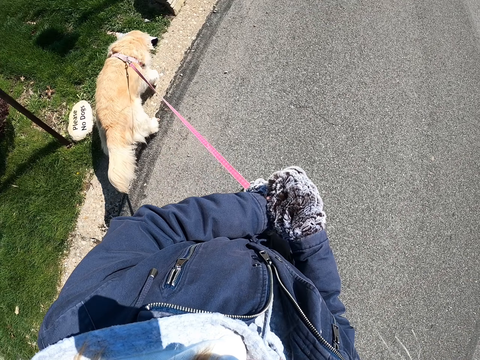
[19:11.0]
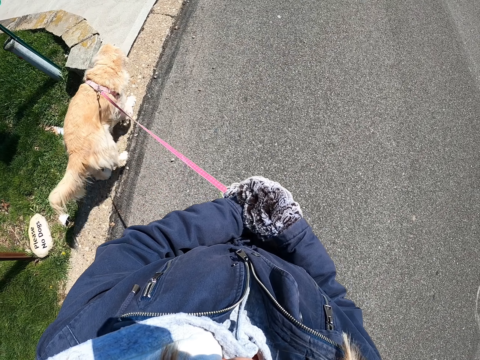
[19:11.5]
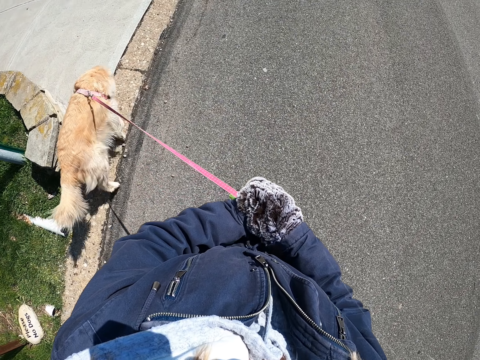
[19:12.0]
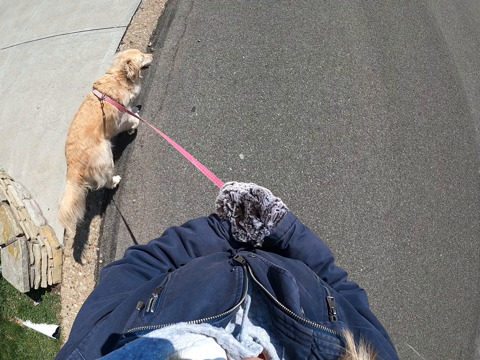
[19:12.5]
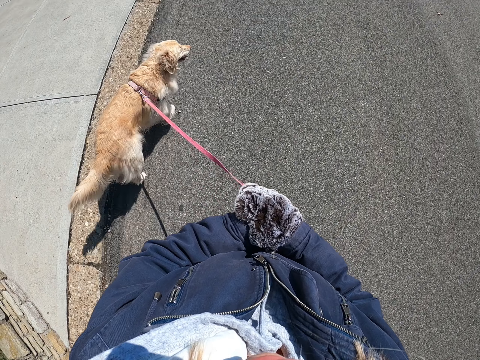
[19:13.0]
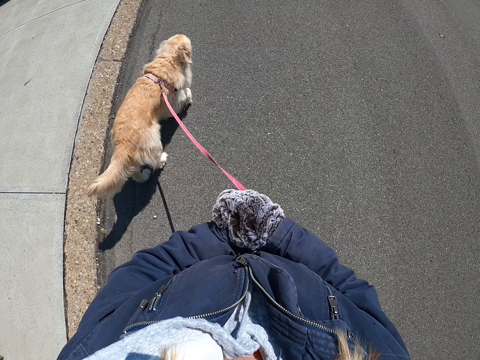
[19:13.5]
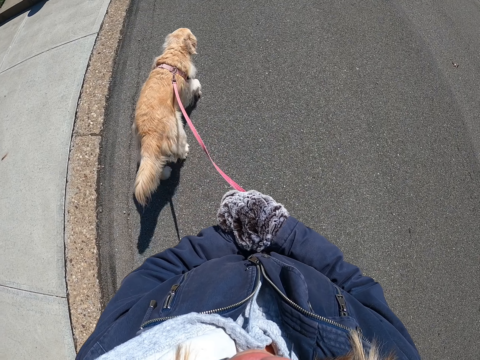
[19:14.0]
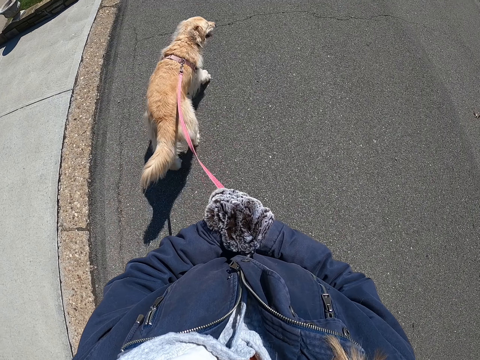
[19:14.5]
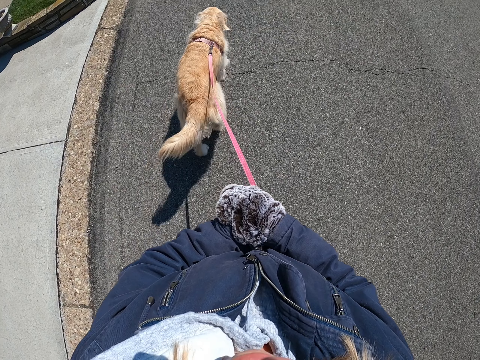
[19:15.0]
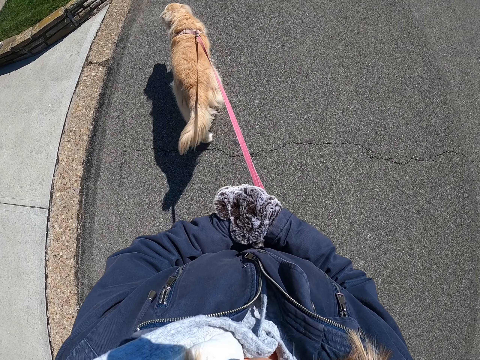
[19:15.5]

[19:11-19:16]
The camera wearer wipes the watch with his right index finger.

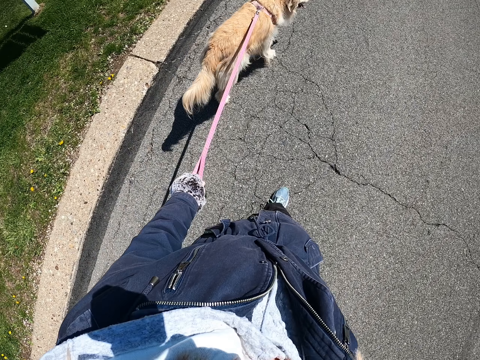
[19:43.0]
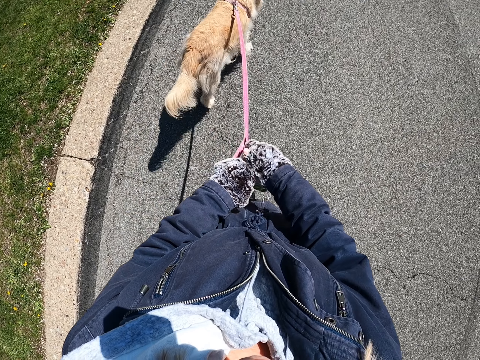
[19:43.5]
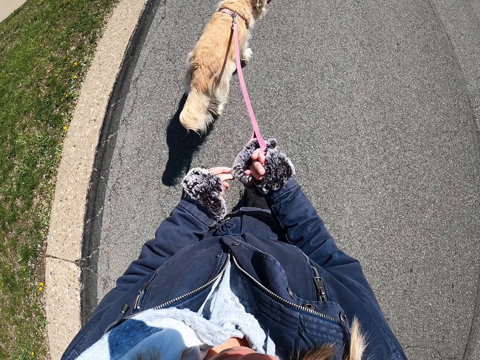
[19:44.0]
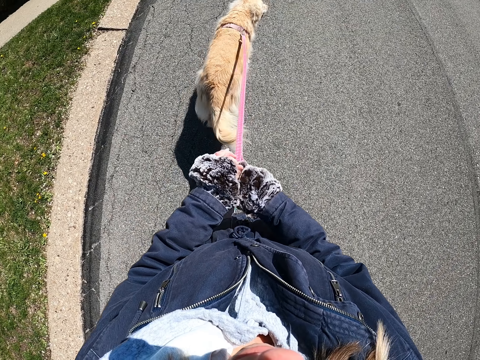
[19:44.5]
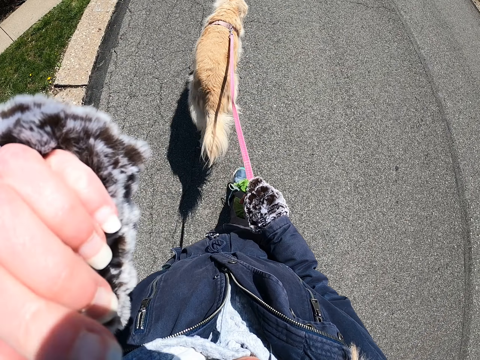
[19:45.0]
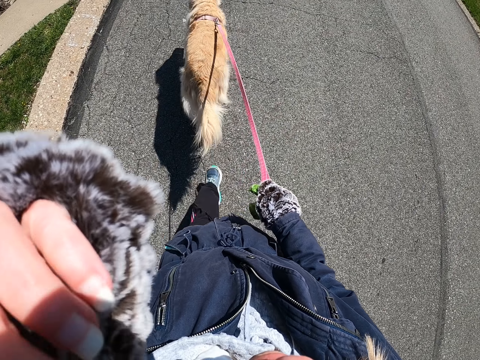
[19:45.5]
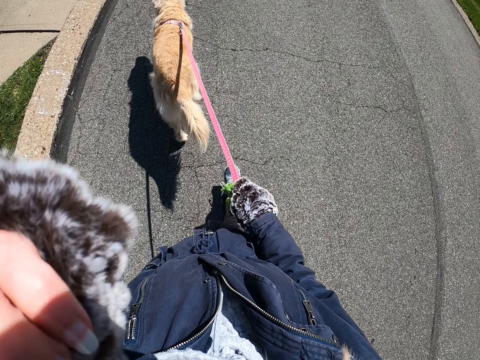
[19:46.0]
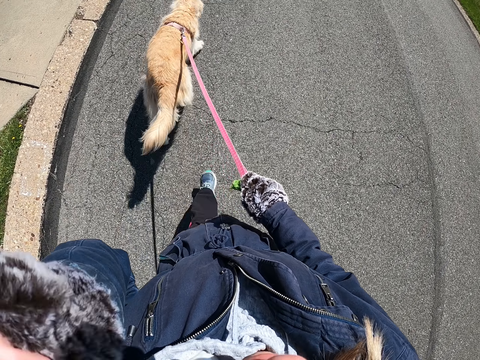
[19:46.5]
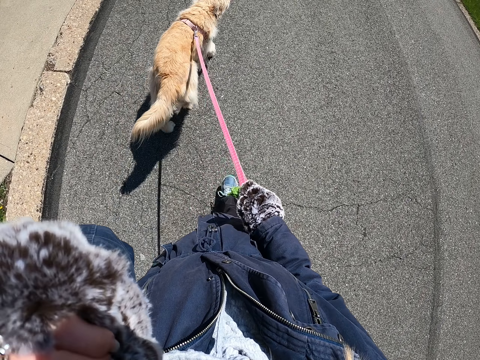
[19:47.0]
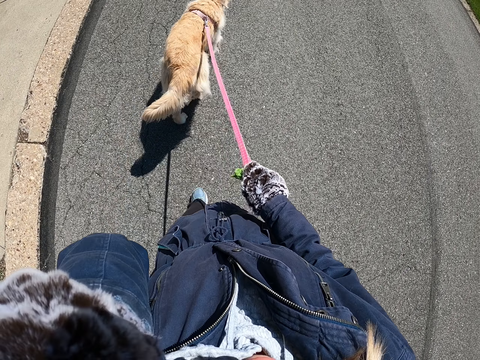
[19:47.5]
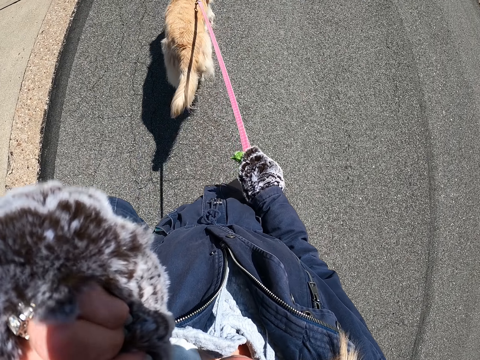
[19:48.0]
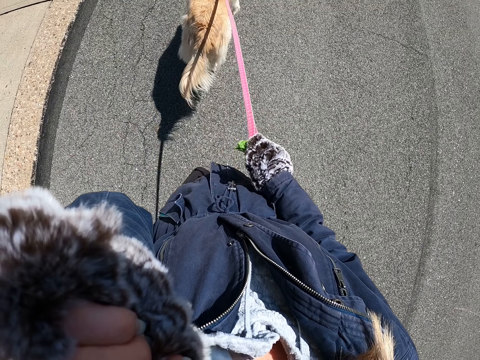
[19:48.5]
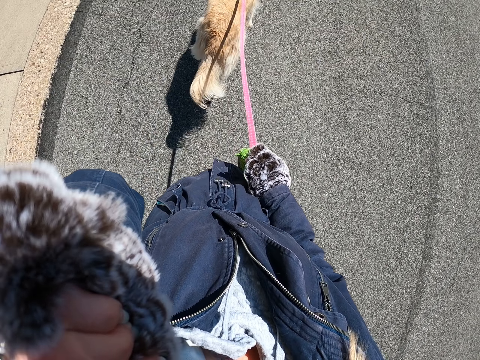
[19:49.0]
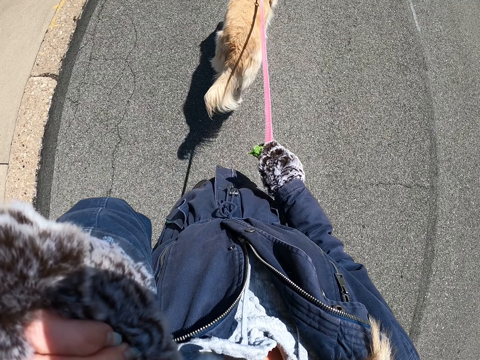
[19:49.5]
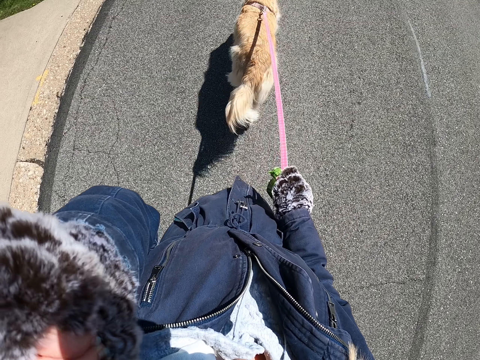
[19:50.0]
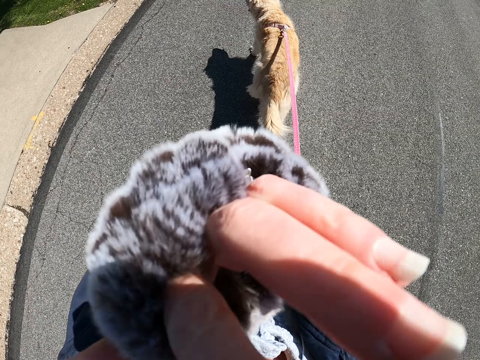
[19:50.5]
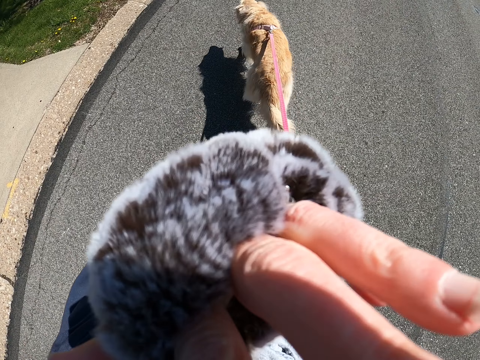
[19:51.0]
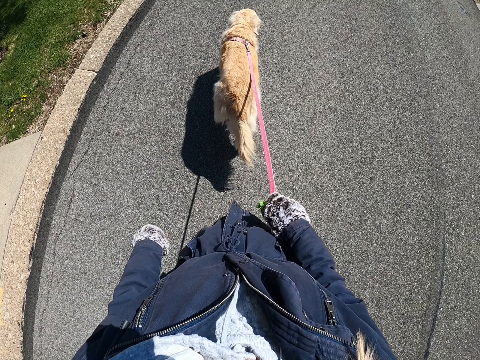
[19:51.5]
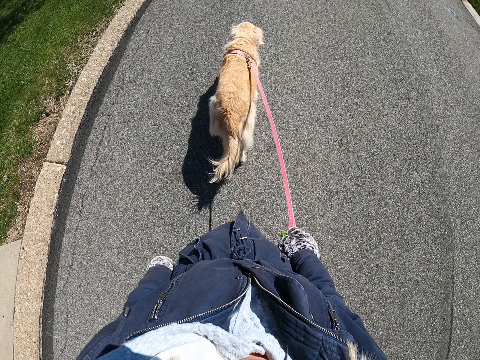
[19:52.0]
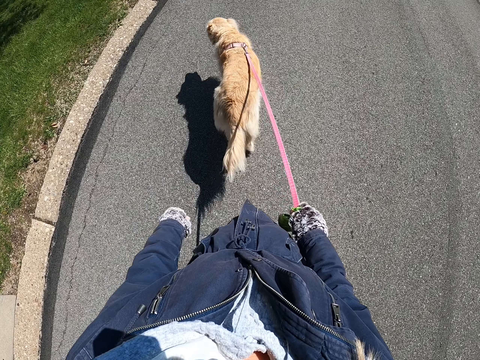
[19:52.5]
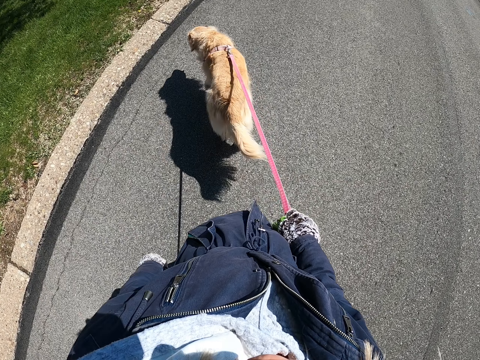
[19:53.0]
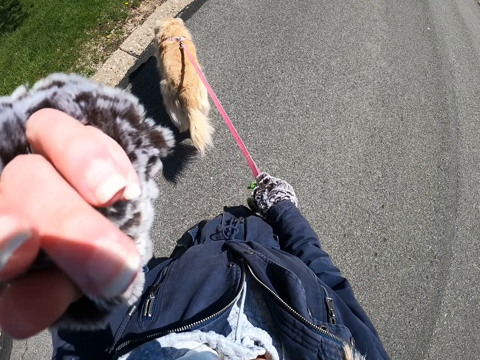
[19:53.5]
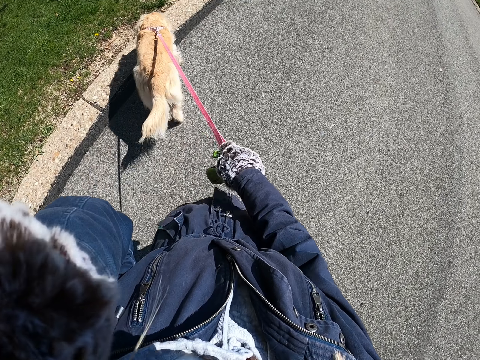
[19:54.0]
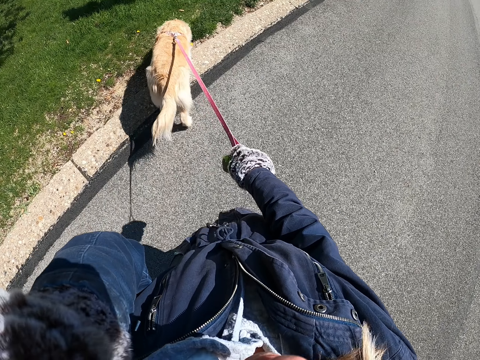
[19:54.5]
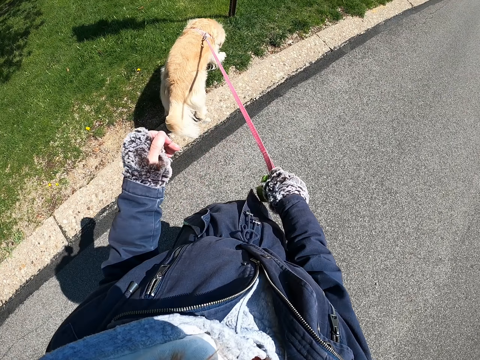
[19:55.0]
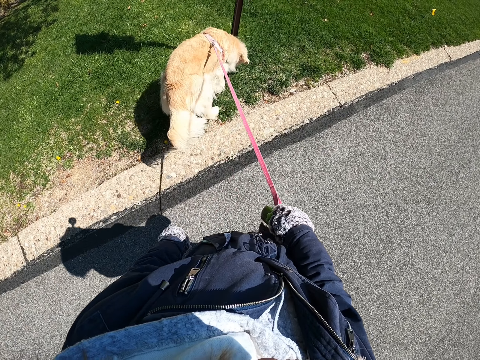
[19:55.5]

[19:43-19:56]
The camera wearer adjusts a dog leash on his hands. He takes the leash with his right hand, takes the bag with his right hand, raises his left hand, and adjusts a camera. He walks a dog on a road, adjusts the camera with his left hand, and raises his left hand.

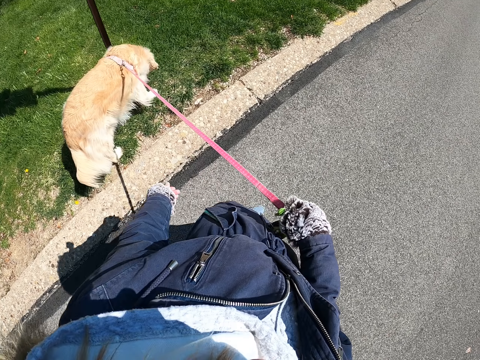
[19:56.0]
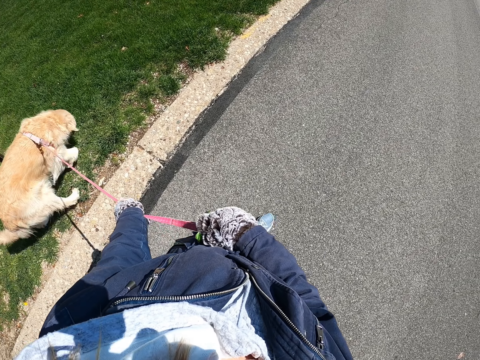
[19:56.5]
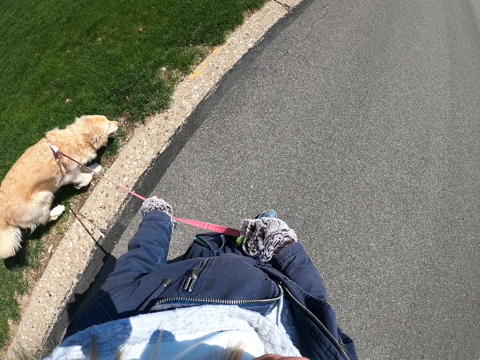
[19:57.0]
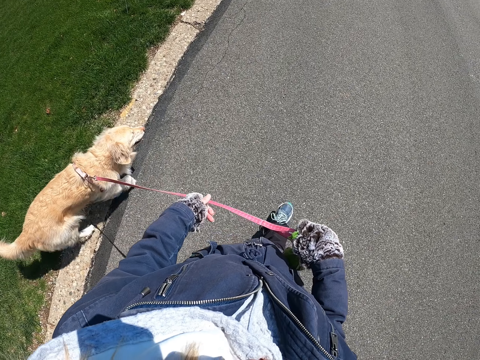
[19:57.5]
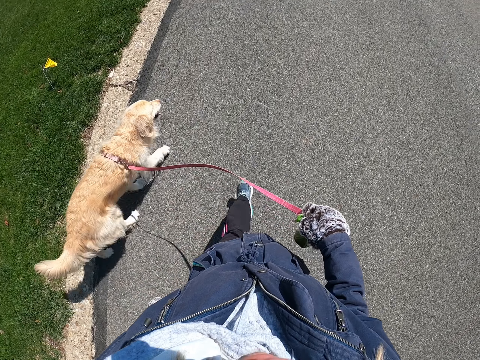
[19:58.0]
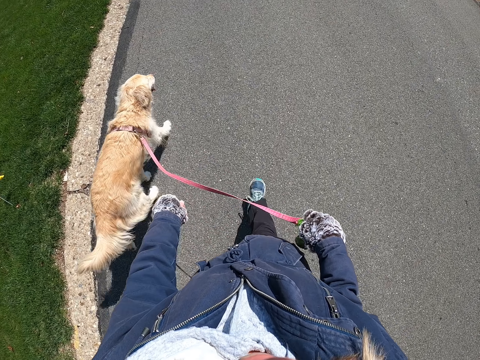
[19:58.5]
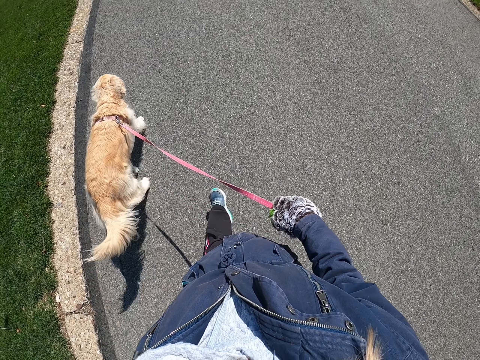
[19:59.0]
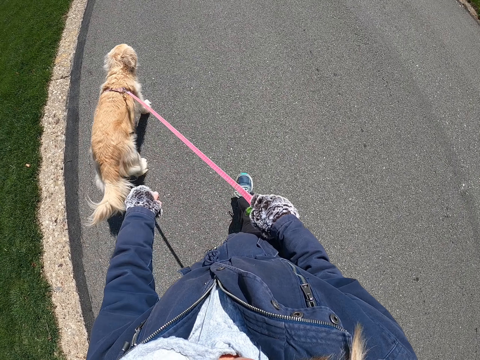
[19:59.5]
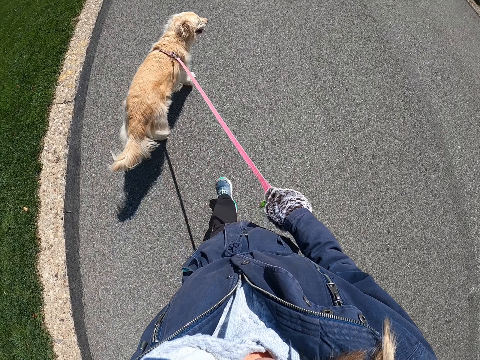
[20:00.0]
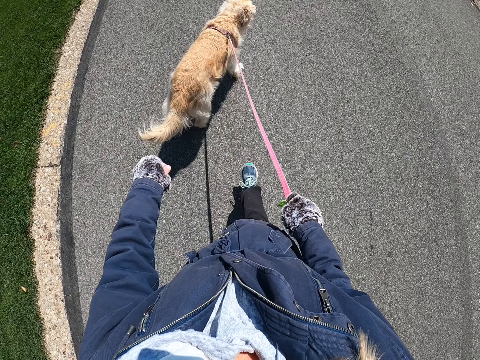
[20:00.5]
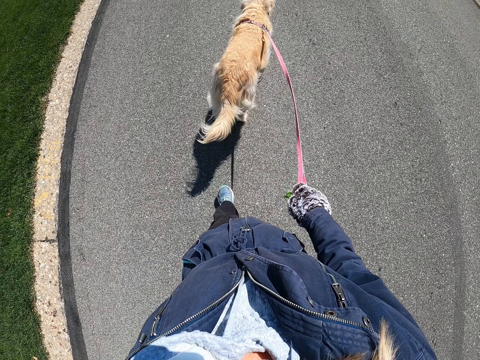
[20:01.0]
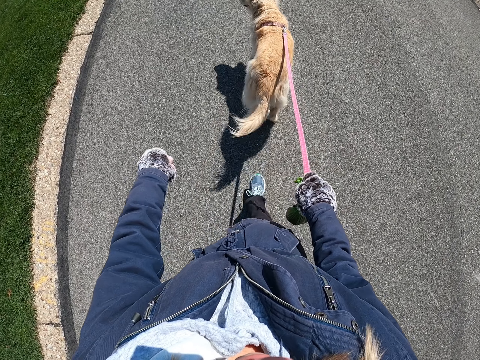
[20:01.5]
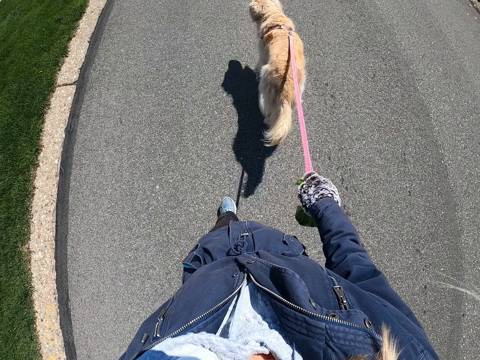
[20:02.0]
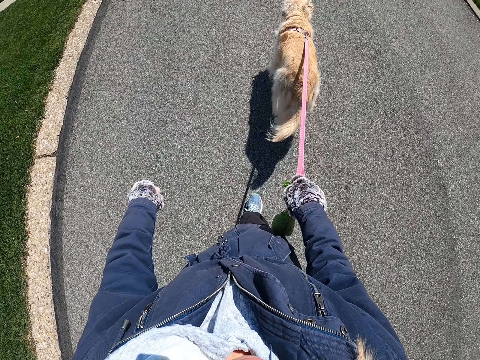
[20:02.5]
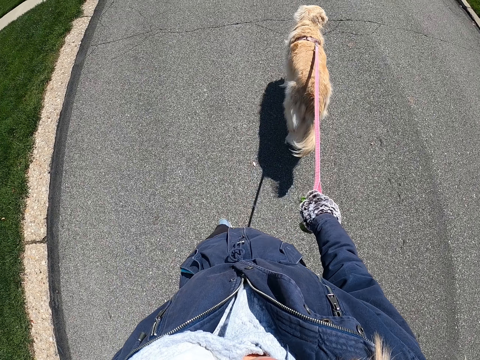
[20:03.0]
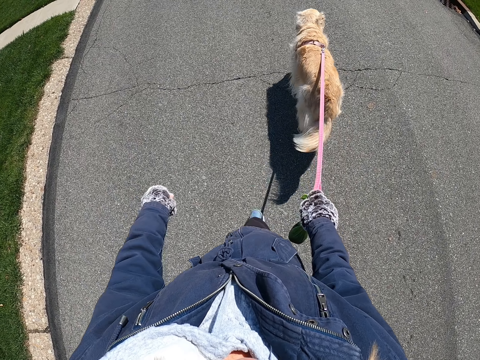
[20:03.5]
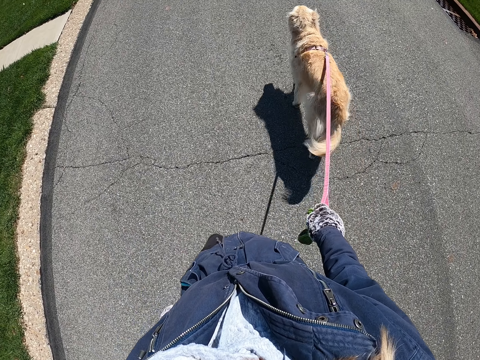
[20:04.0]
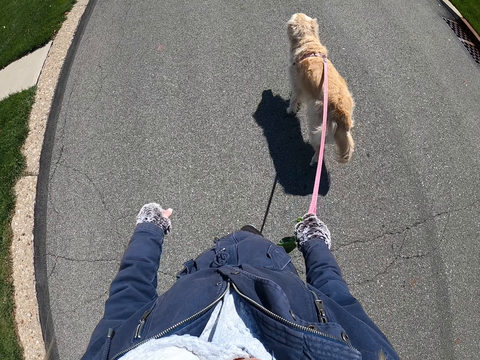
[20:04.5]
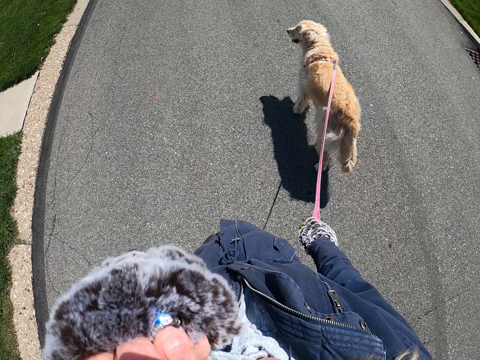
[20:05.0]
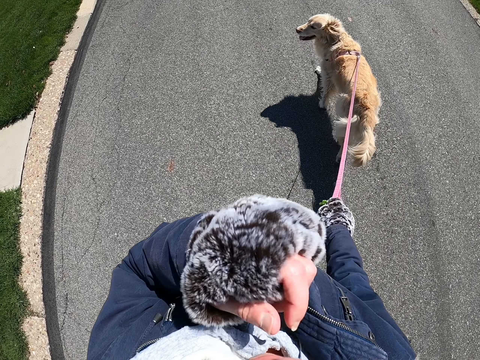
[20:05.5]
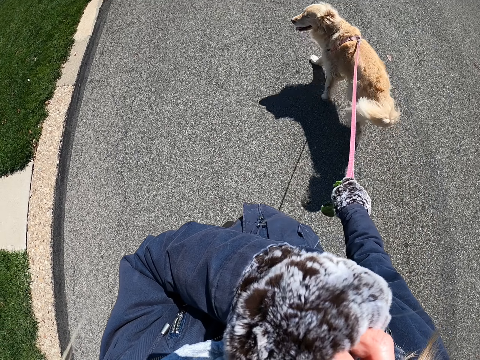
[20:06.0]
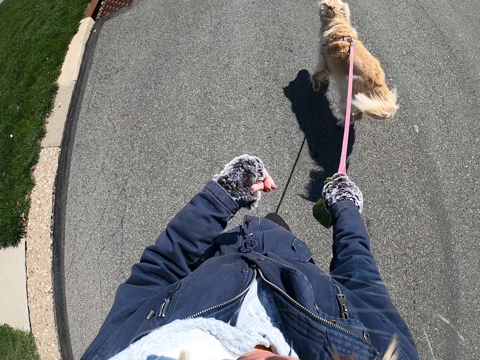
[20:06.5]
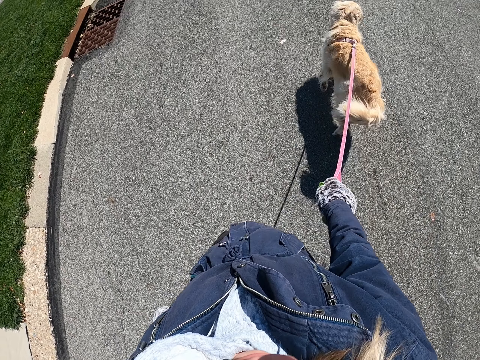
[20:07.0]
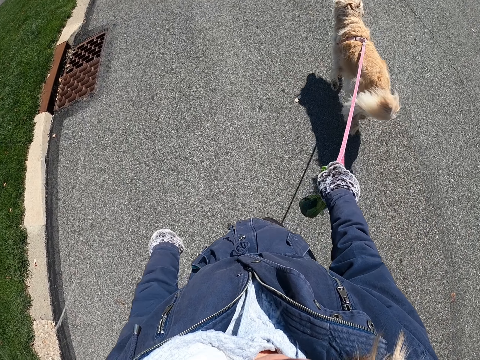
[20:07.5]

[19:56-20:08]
The camera wearer walks a dog on a road. They hold the leash with their left hand. They raise their left hand, wipe their face, and adjust the jacket with their left hand. They walk the dog on the road.
